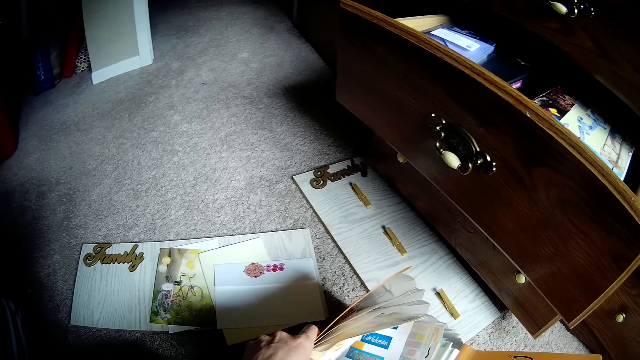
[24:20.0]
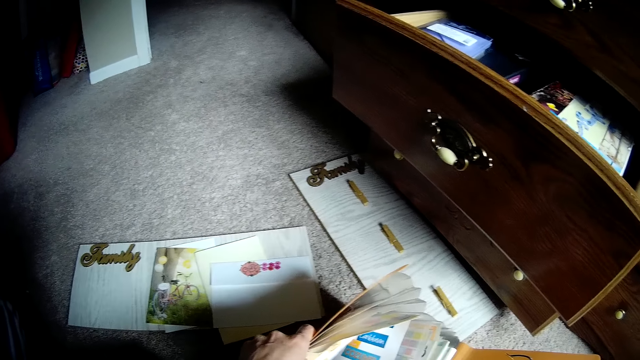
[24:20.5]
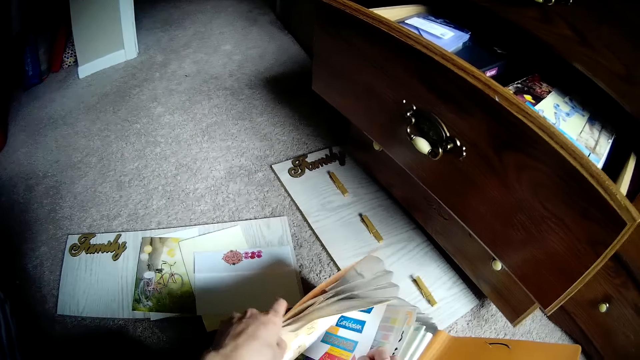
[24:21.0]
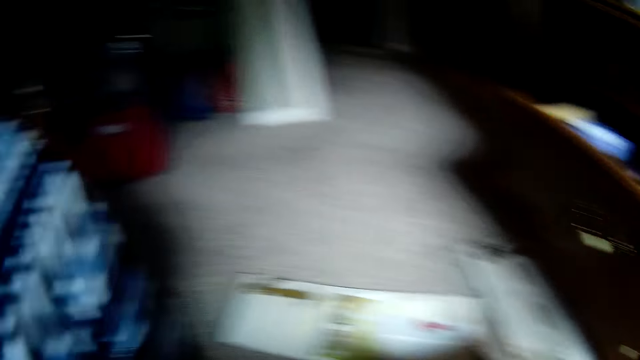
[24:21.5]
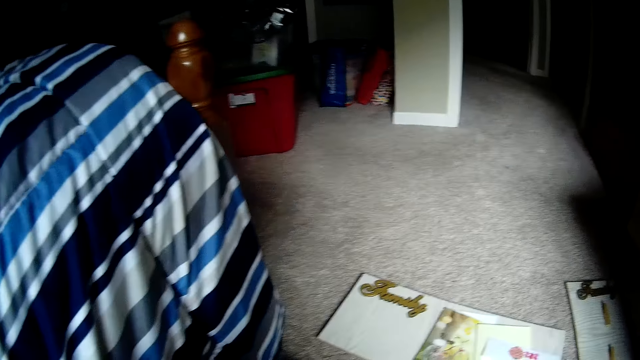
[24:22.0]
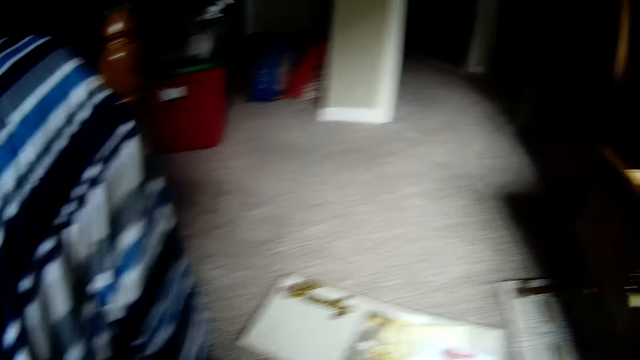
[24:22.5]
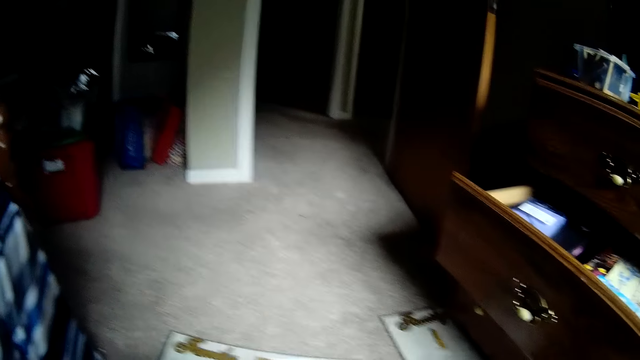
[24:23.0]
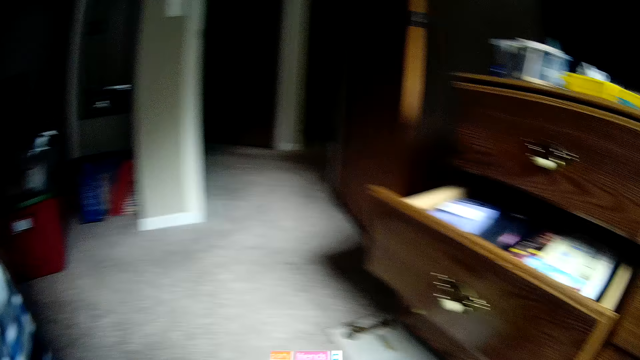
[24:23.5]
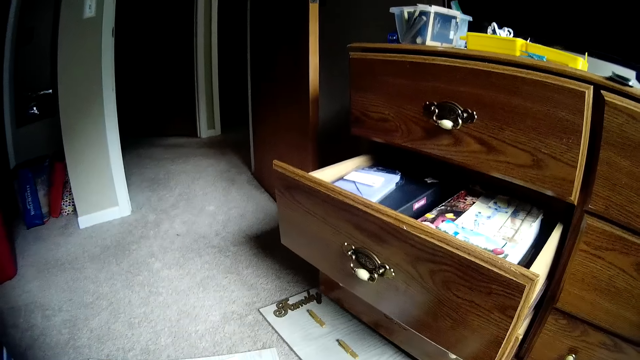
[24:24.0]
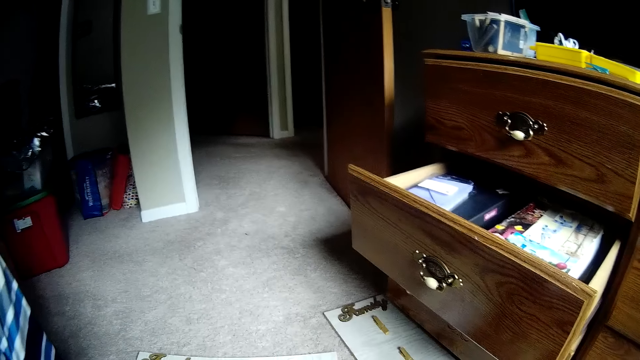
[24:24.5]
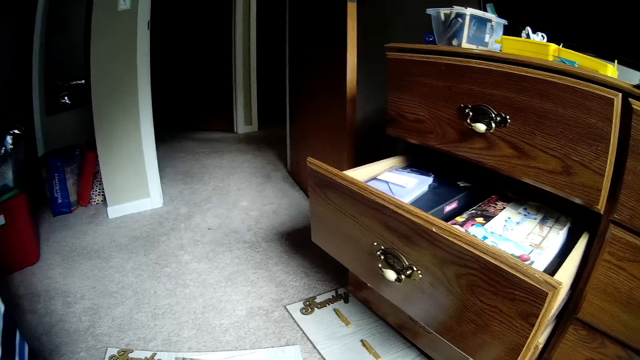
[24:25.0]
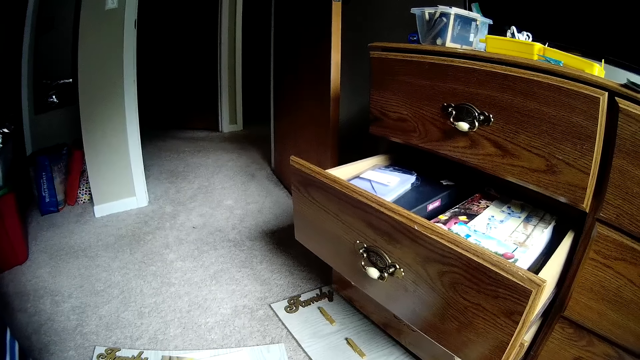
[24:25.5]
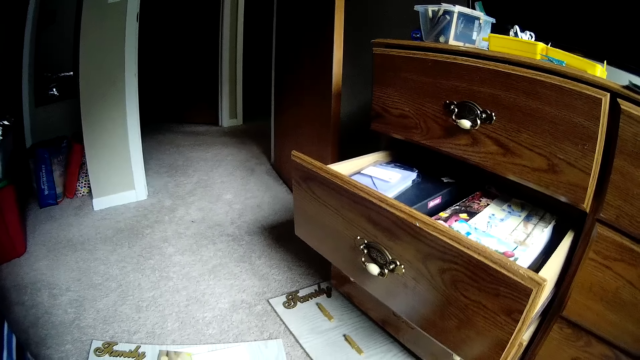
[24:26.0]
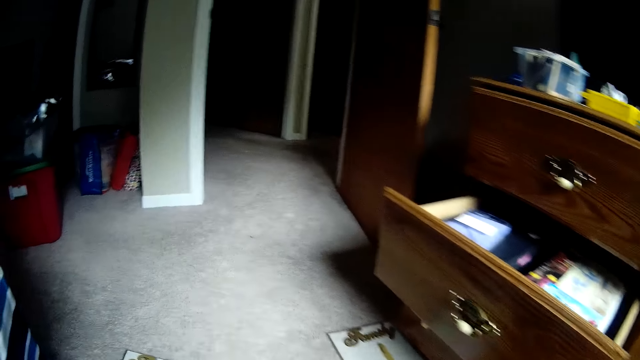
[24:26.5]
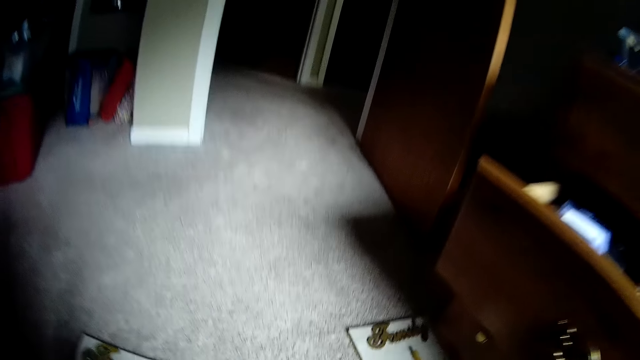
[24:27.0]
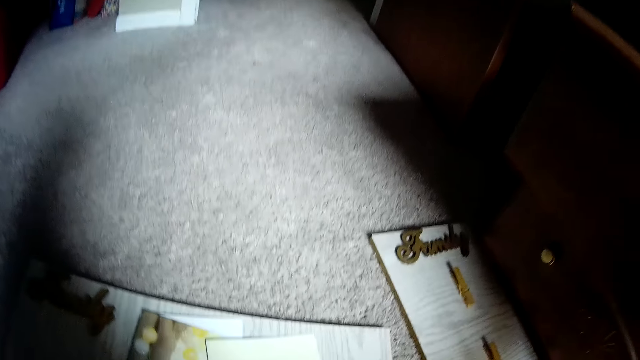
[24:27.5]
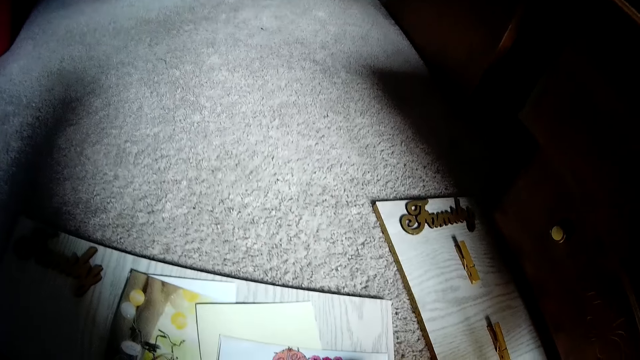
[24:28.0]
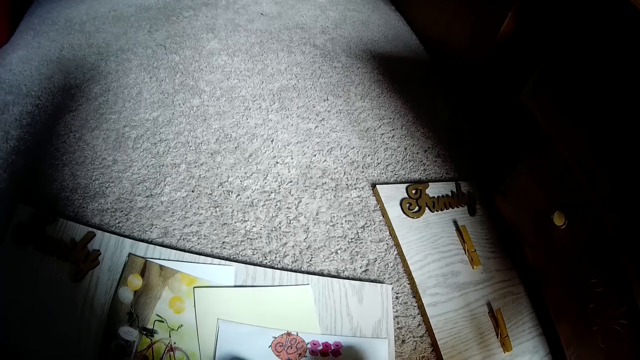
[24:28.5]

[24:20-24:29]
The camera wearer looks at the sticker paper in the bag. She lifts up a paper from the floor with her hand. She looks around the house.

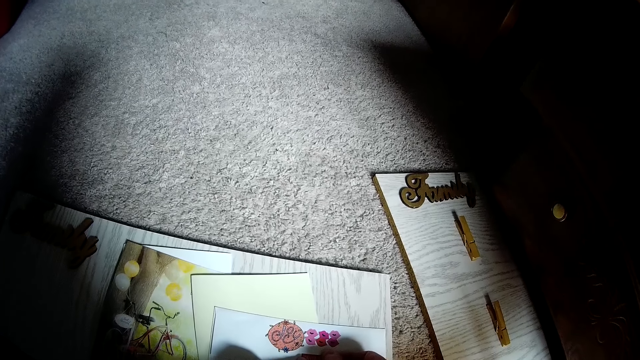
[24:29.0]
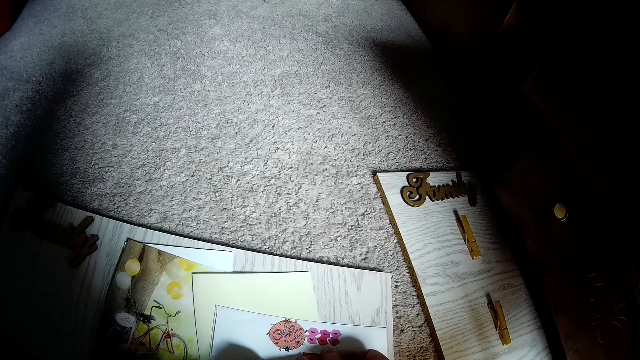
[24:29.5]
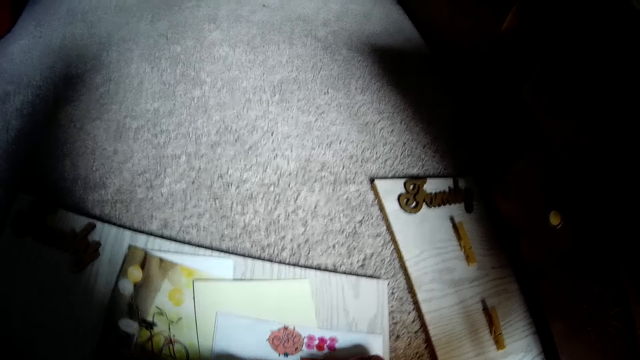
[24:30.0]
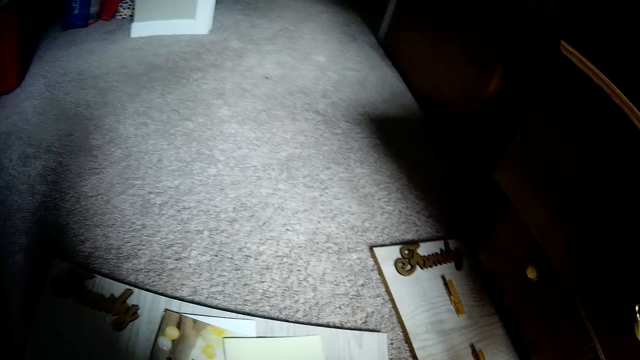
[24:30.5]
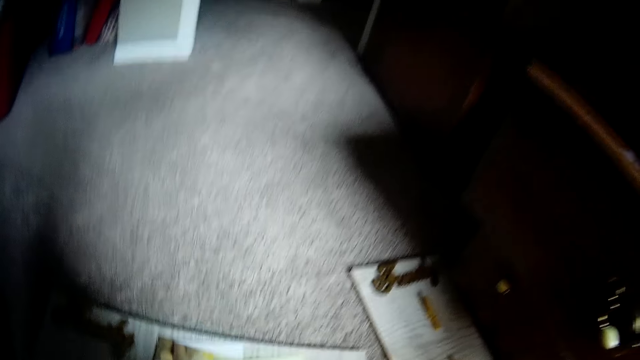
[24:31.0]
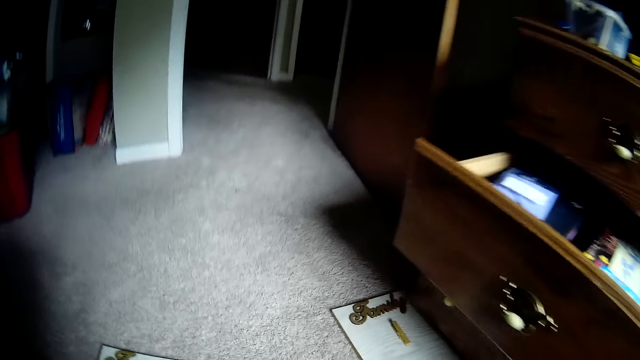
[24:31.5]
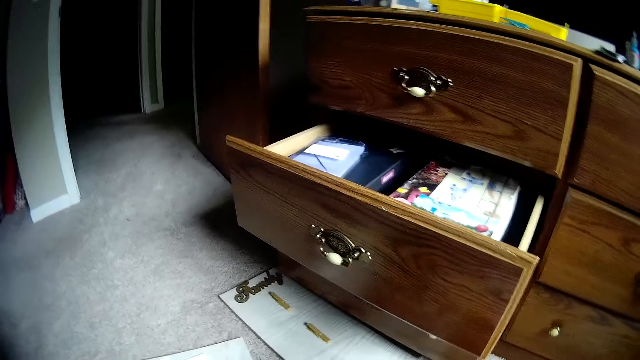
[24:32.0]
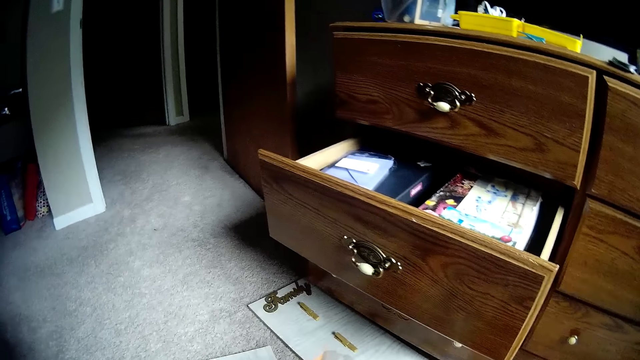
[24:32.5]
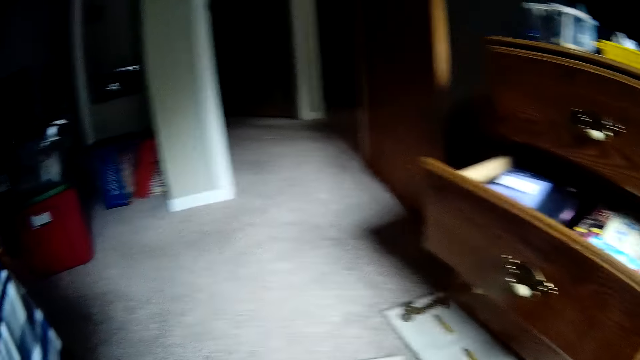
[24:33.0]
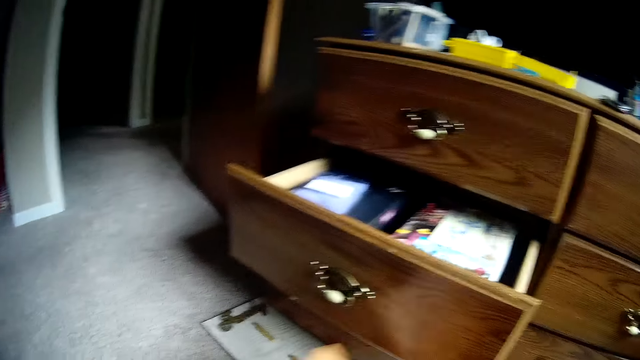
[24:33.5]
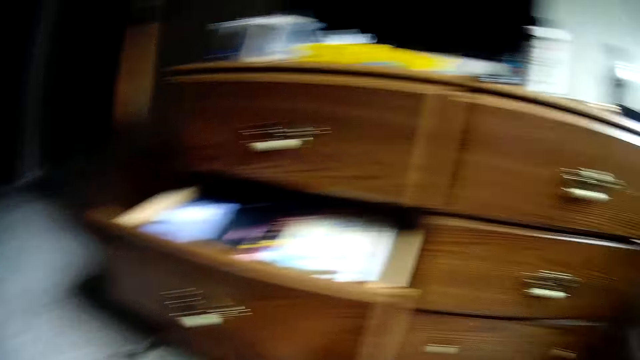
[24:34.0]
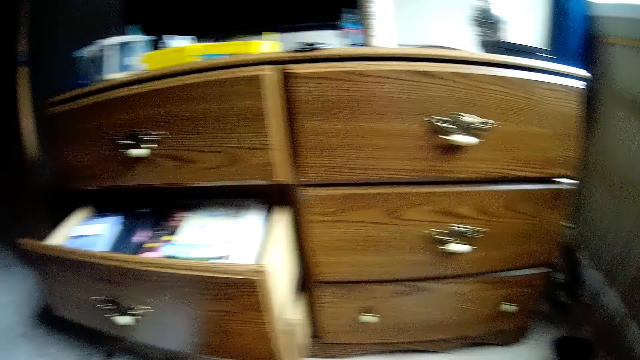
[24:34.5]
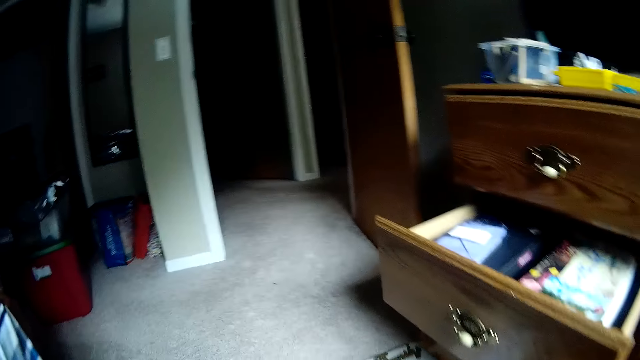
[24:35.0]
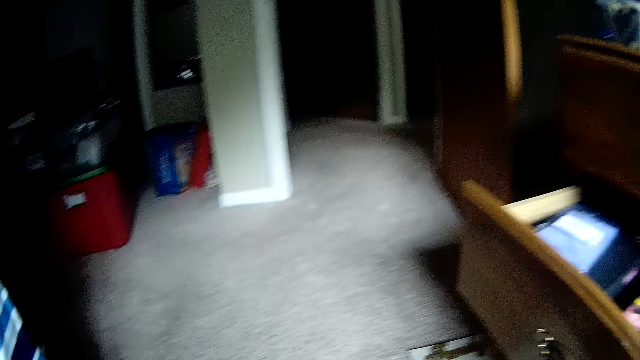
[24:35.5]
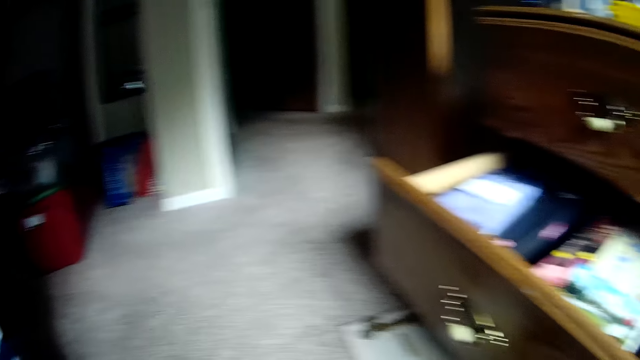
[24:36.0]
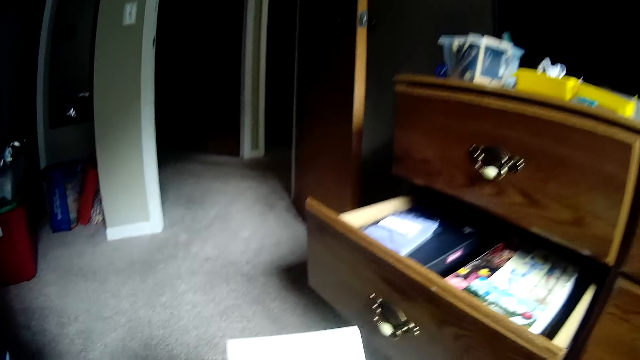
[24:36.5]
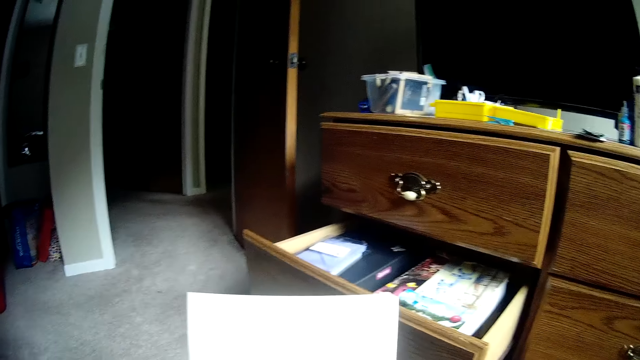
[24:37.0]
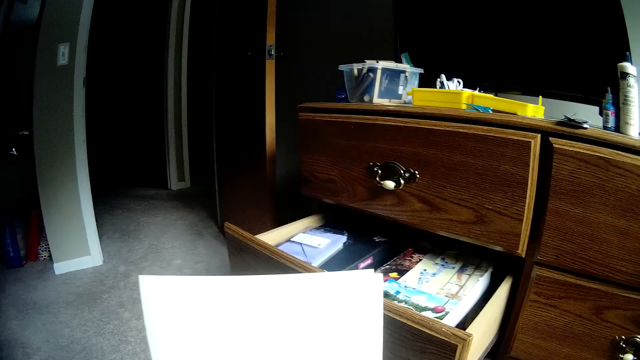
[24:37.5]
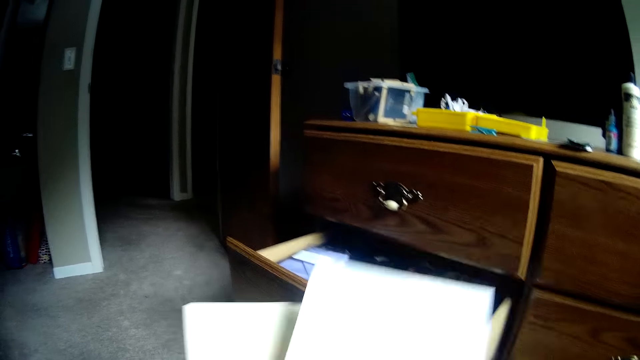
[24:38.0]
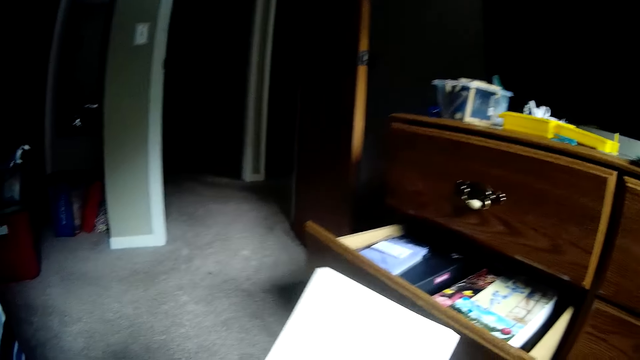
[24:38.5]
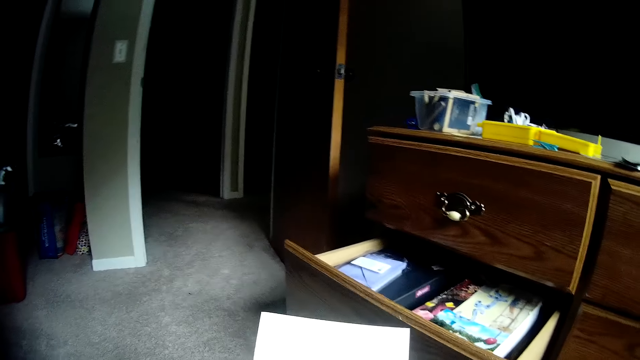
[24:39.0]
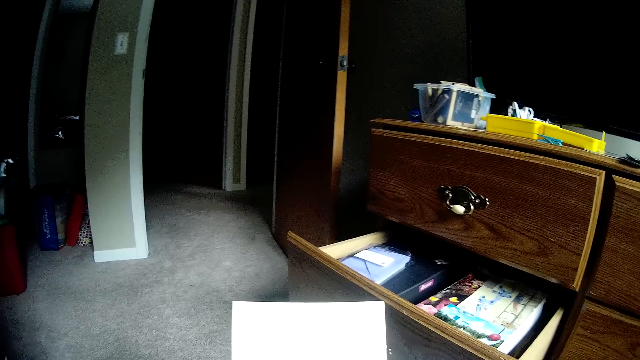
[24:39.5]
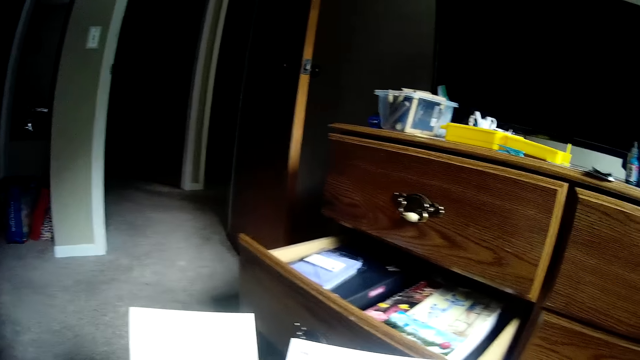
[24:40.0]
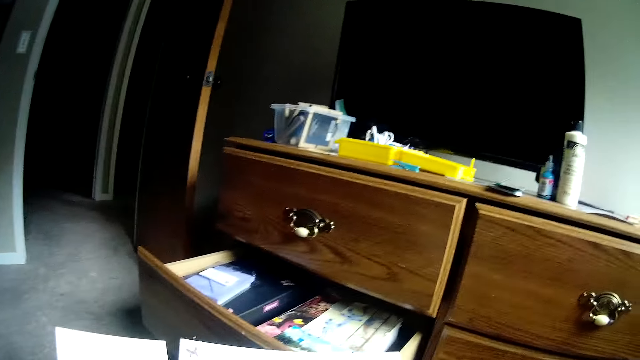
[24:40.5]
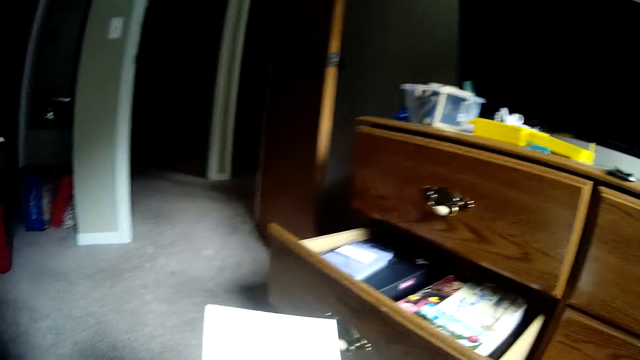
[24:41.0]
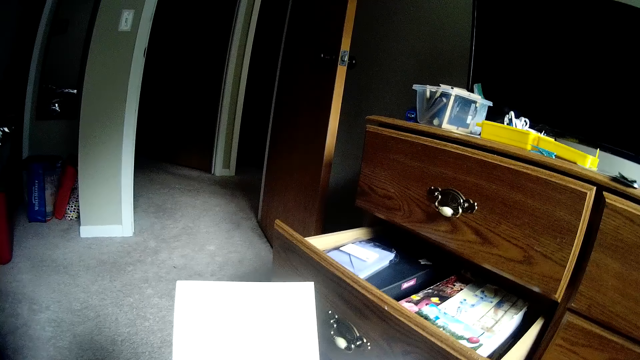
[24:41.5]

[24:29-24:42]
The camera wearer looks at the sticker paper. She looks around the house. She checks the papers in her hands. She turns the paper.
